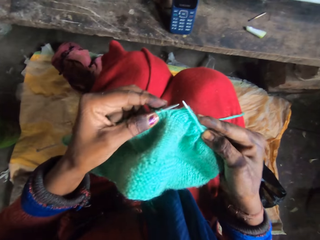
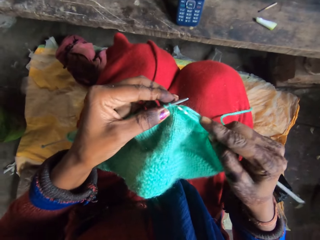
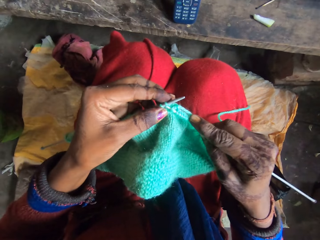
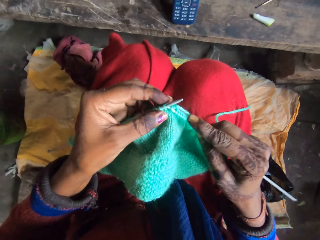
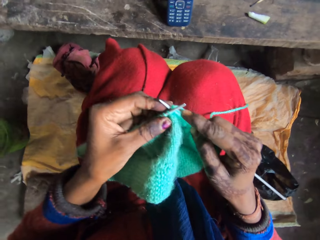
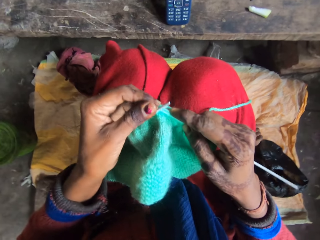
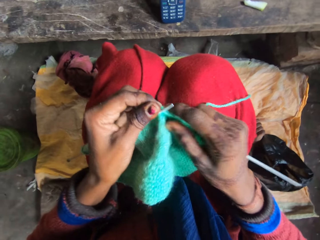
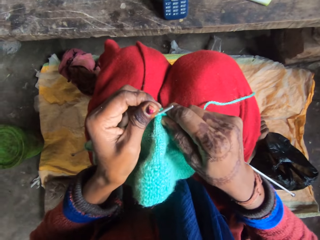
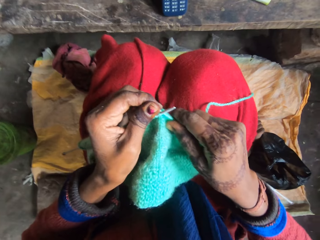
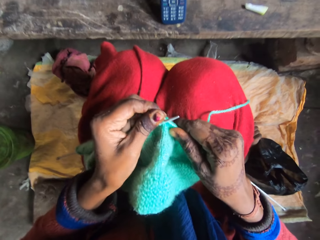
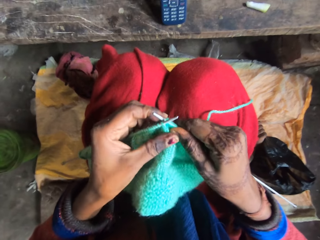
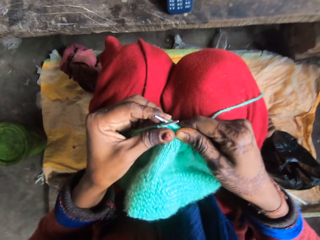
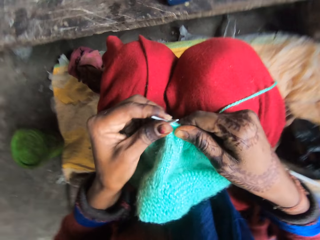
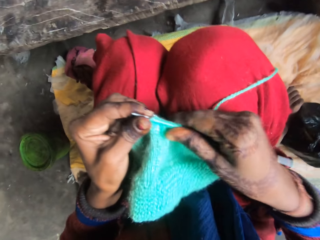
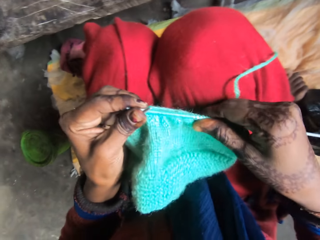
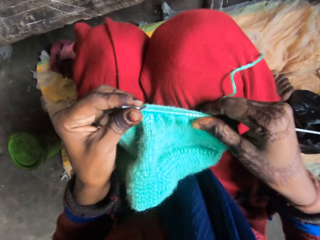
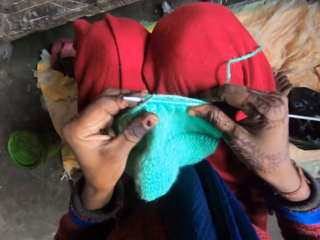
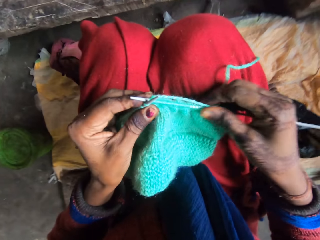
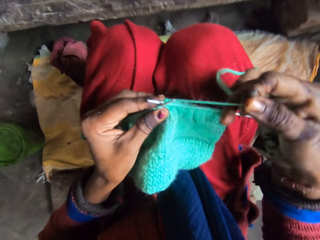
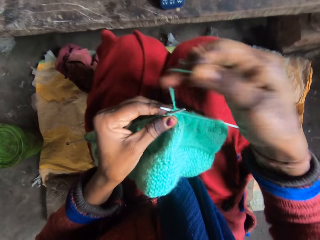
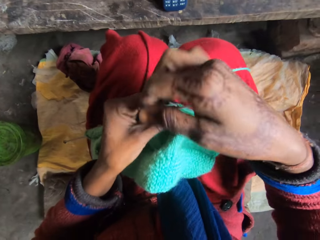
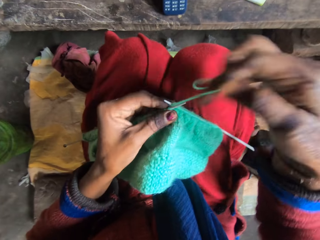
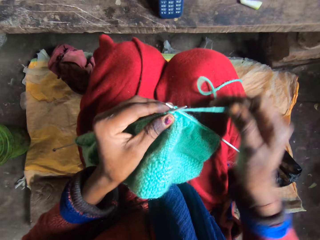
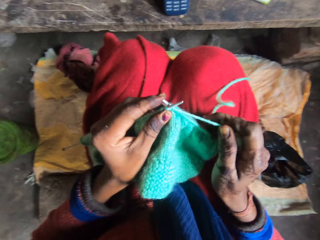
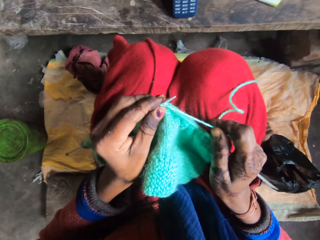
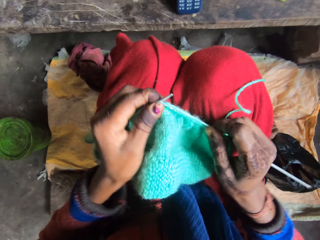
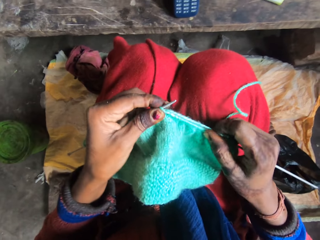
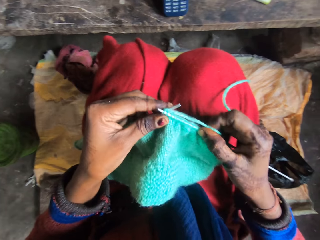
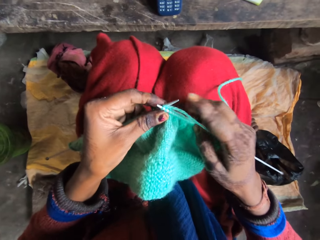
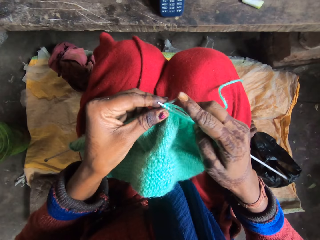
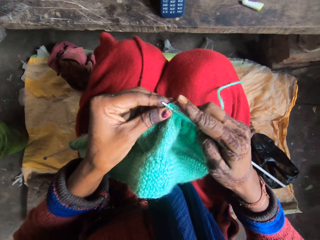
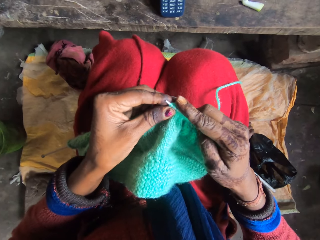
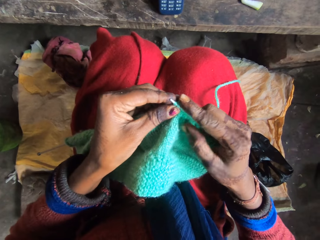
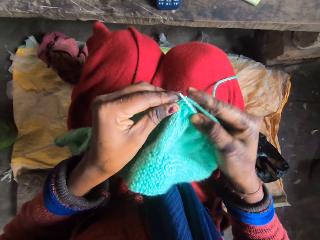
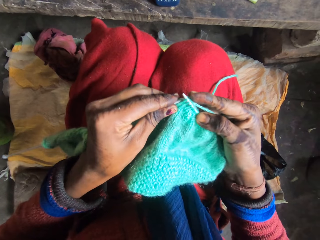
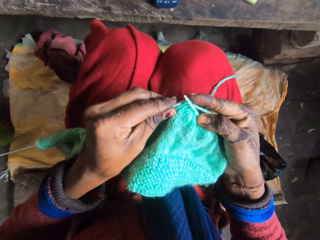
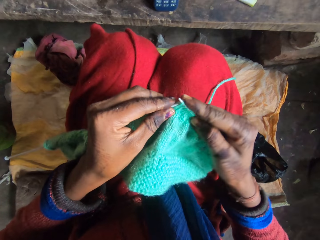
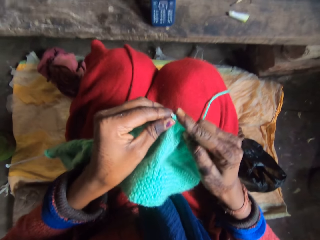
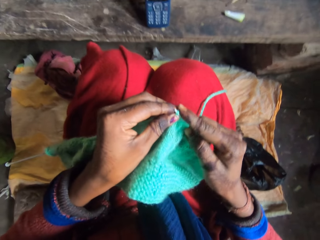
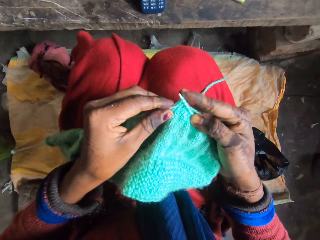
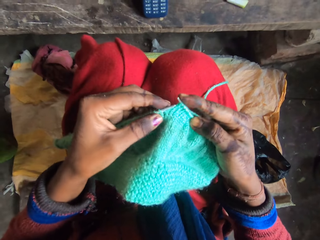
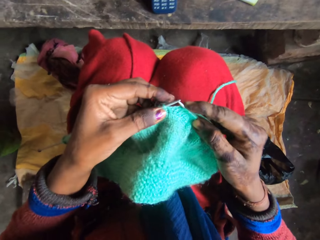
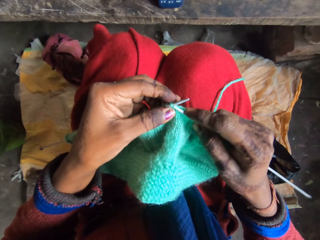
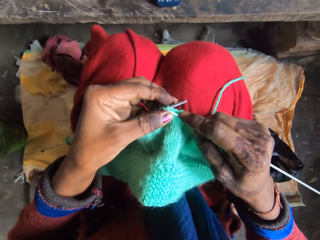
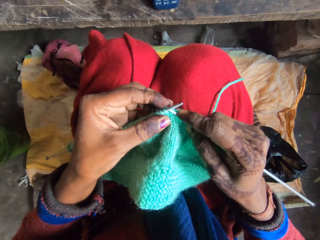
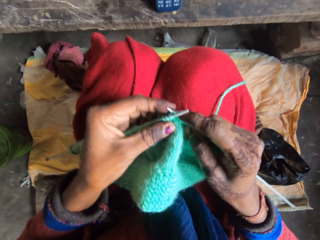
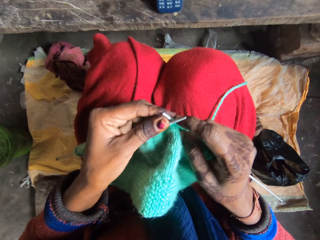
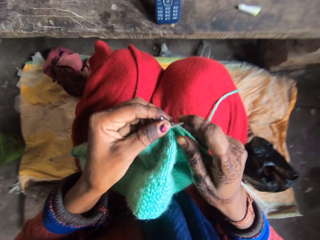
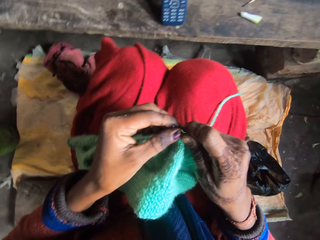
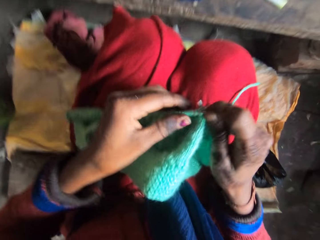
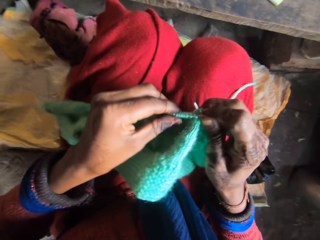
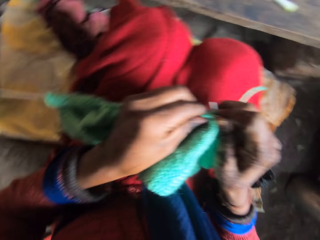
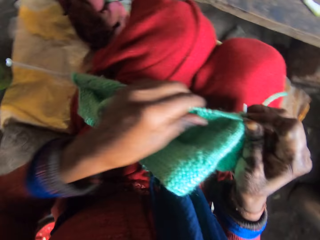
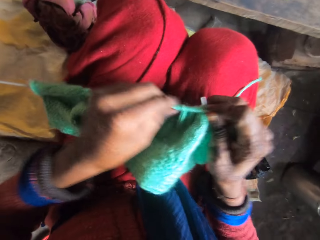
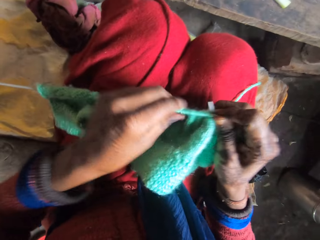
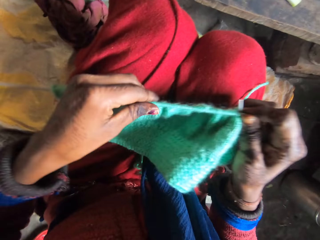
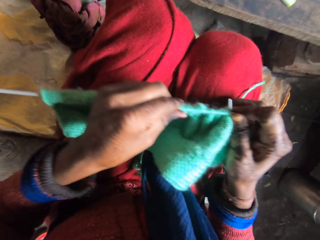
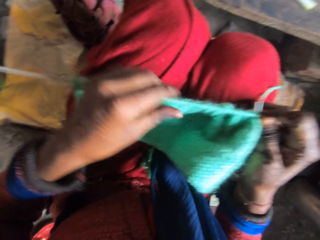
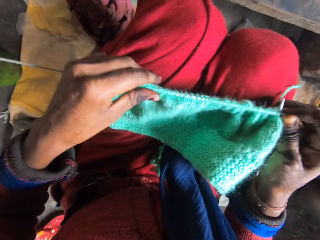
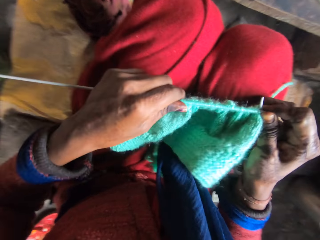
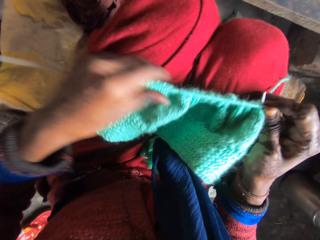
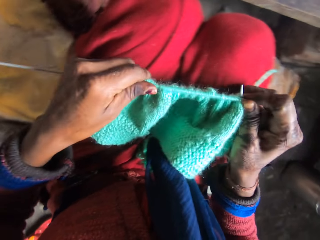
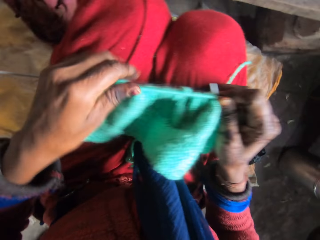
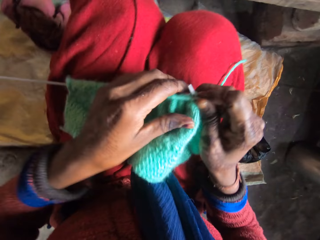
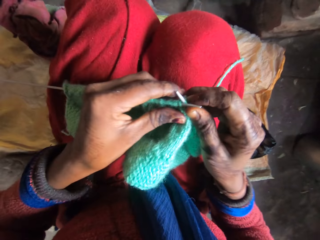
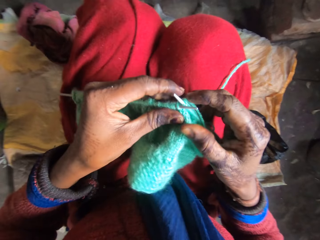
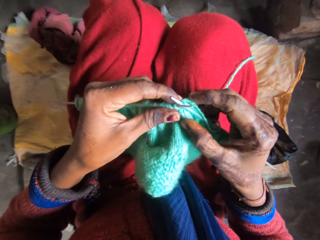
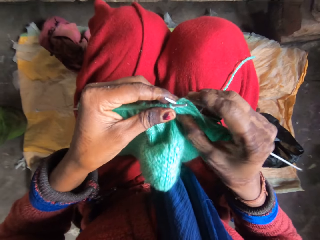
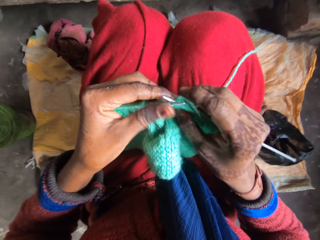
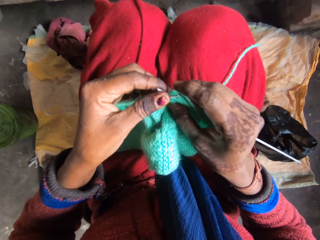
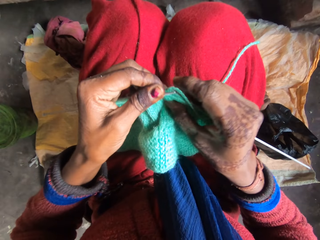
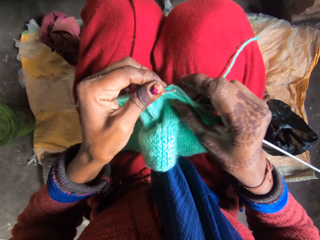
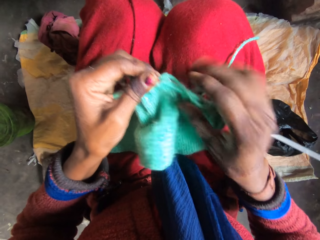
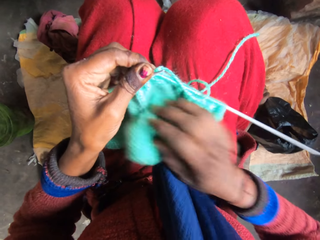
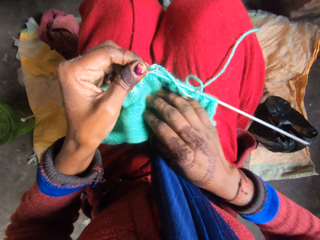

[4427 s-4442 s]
The camera wearer moves the fabric in the crochet hook. They knit the fabric. They move the fabric in the crochet hook. They adjust the knitted material on the knitting needle.

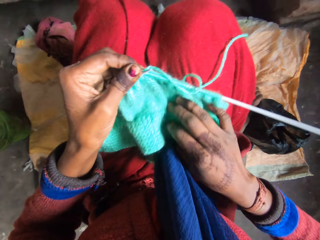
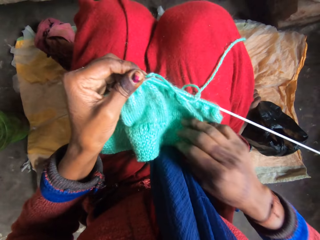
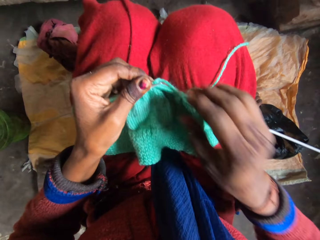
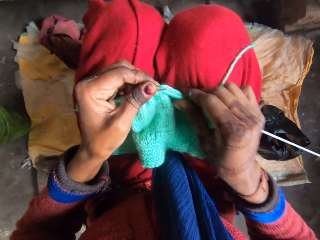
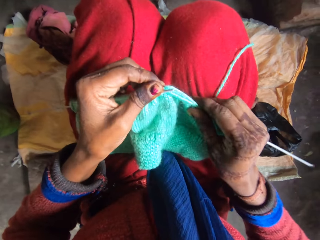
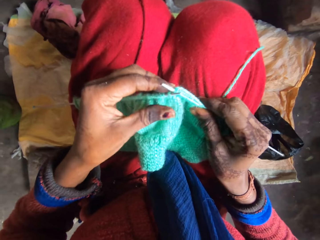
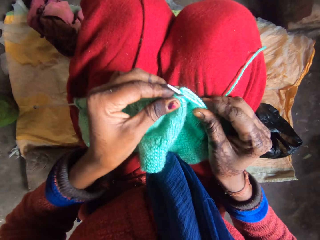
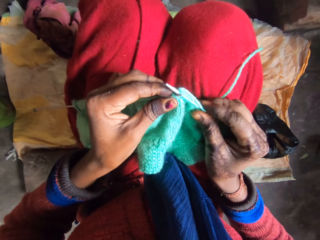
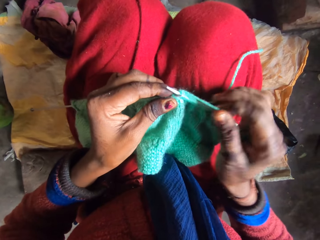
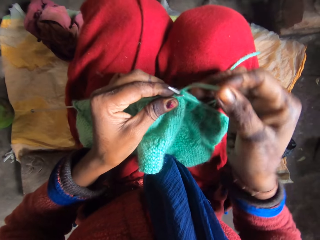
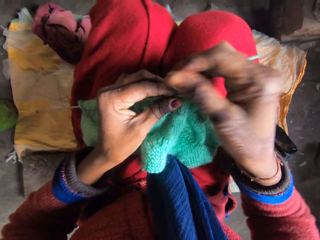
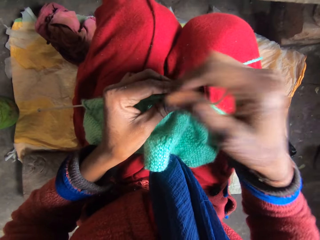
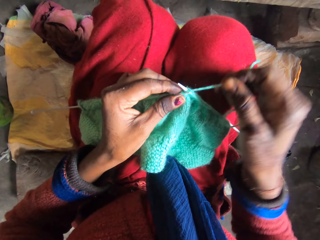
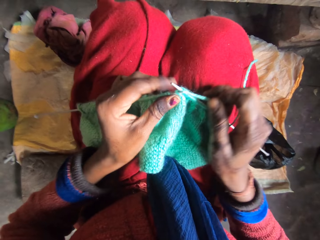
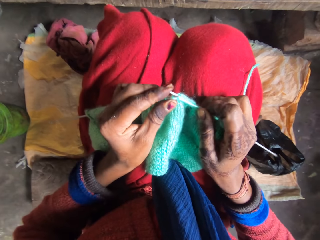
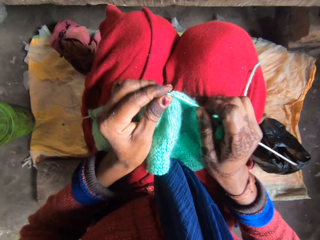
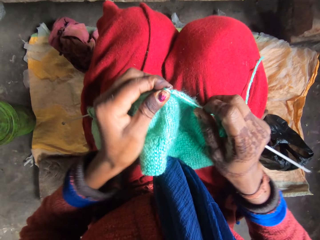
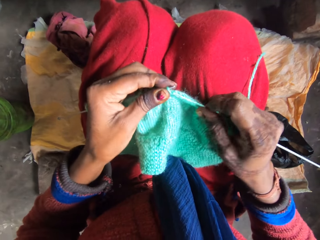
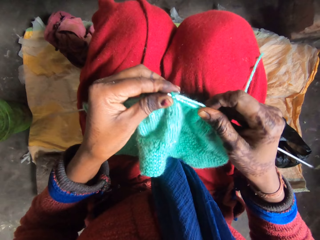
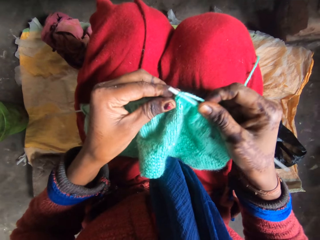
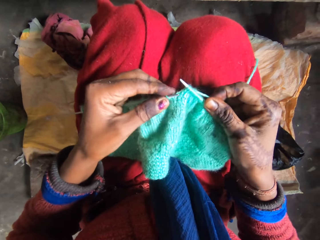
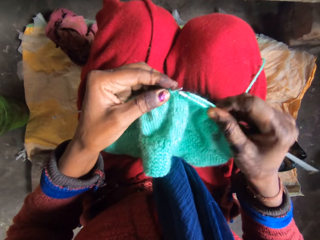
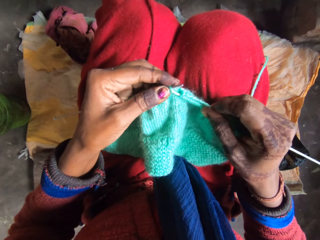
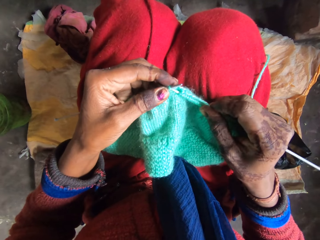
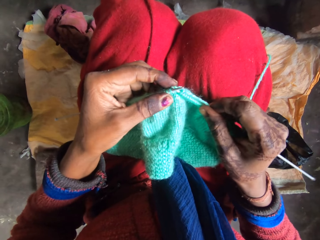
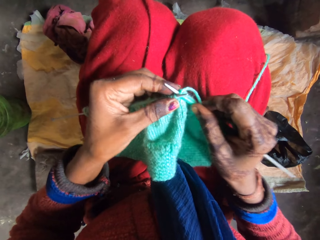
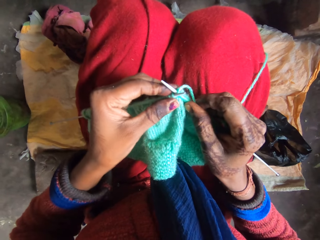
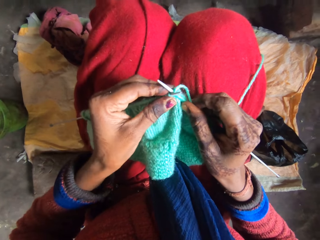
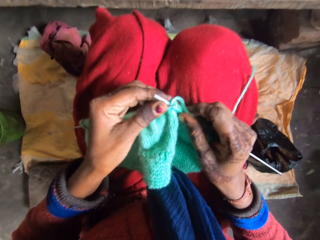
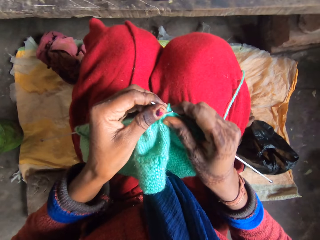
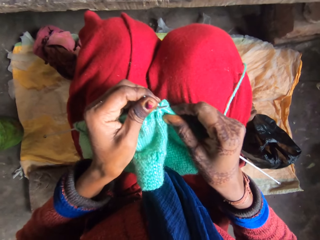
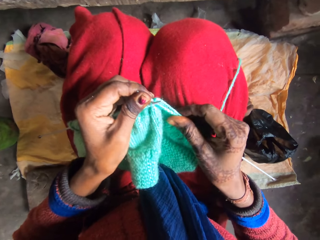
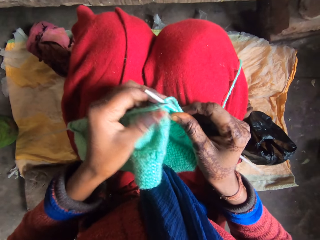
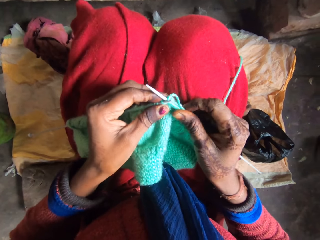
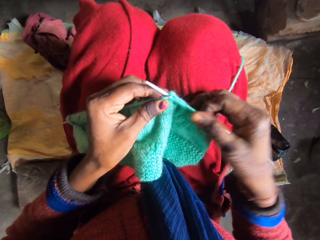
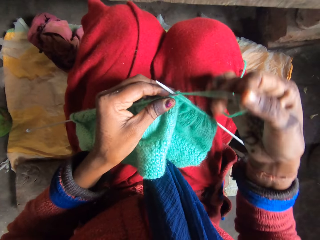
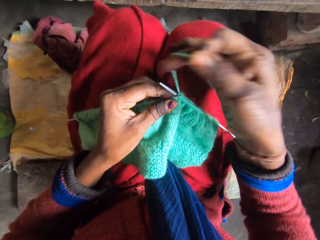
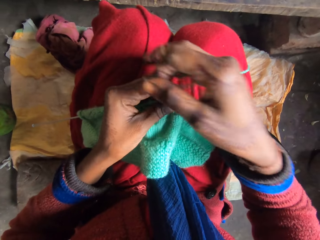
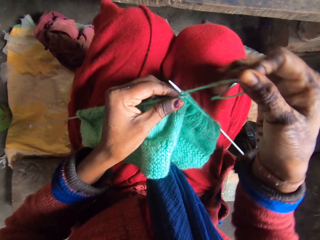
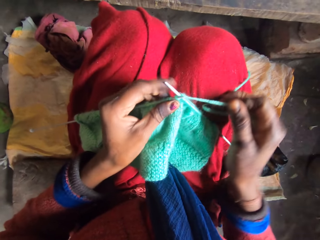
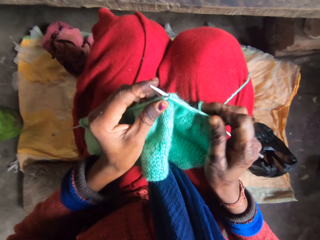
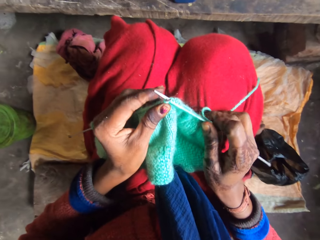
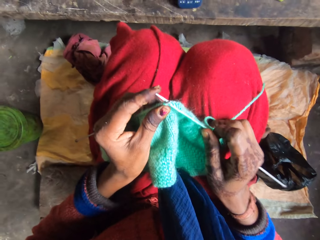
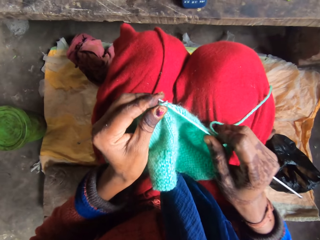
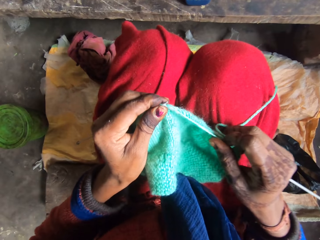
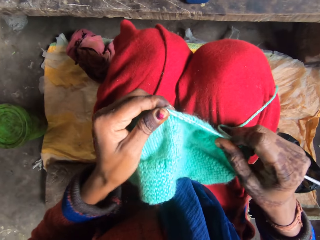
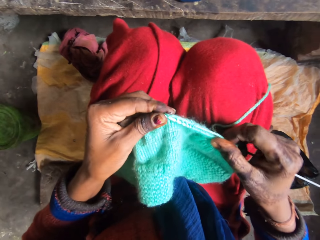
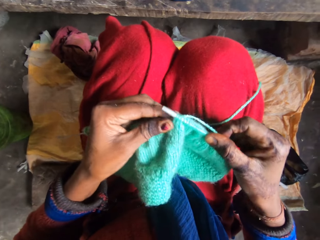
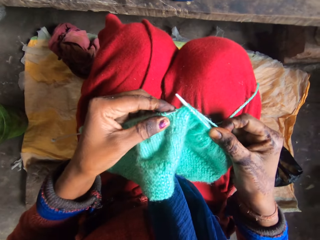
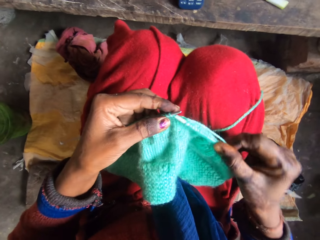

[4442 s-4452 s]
The camera wearer knits the thread with the knitting needles. They move the fabric in the crochet hook and knit the fabric.
